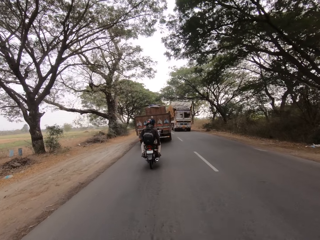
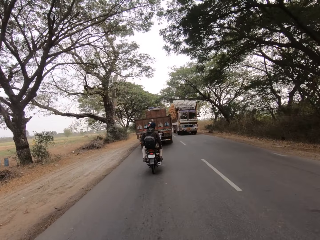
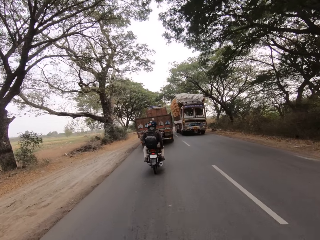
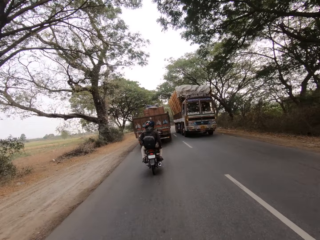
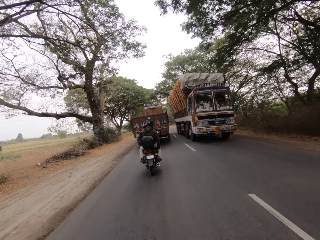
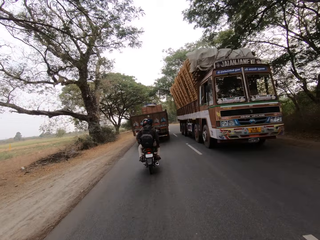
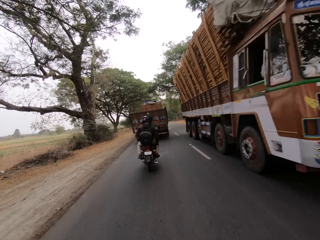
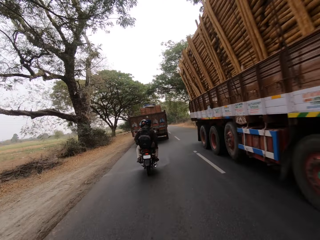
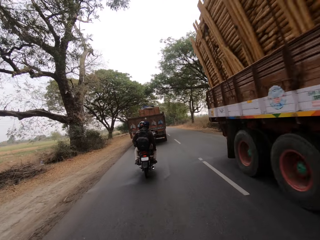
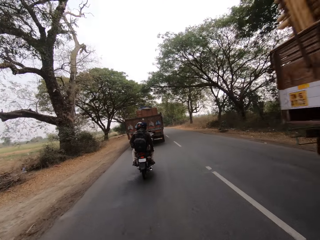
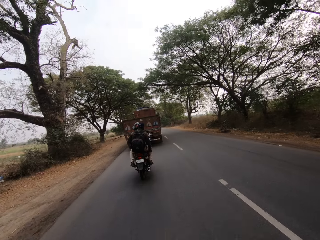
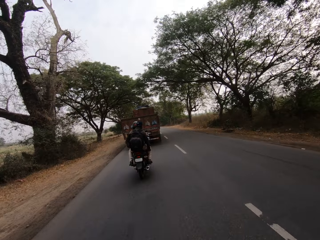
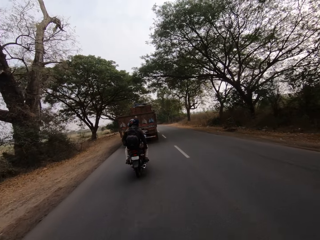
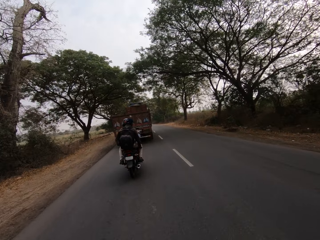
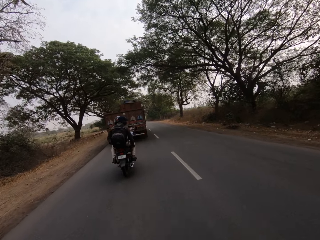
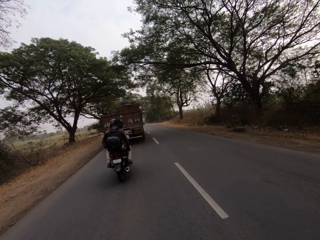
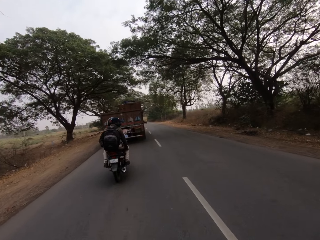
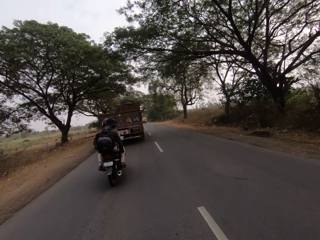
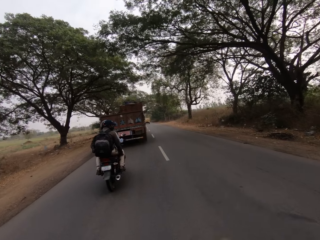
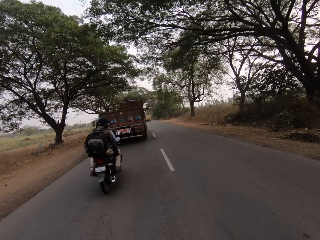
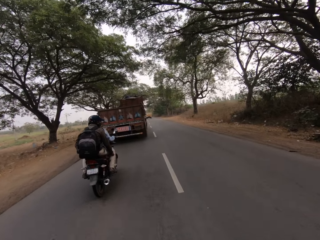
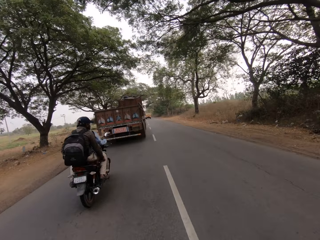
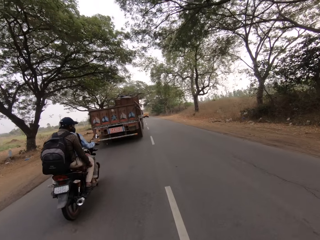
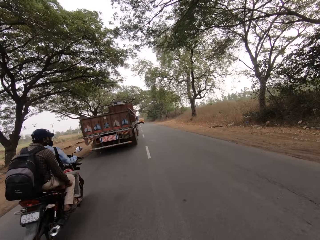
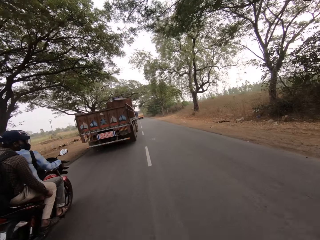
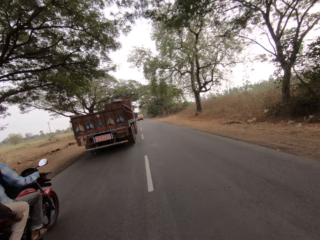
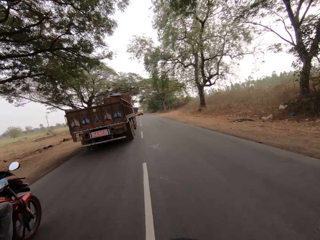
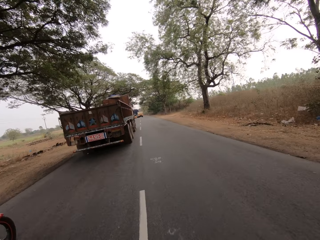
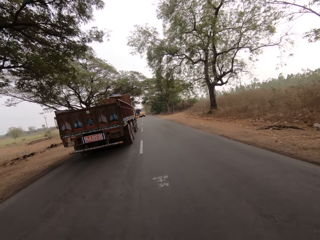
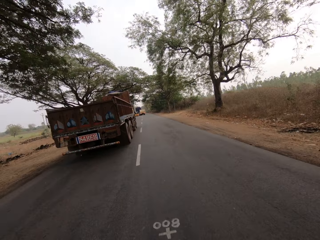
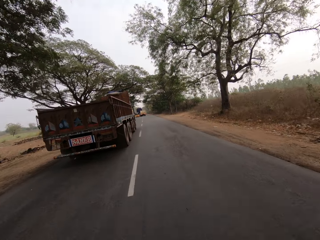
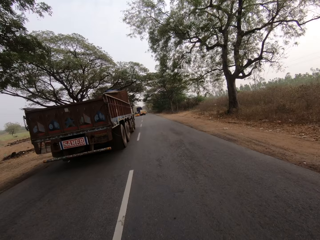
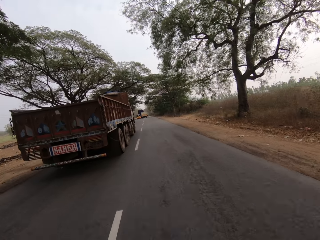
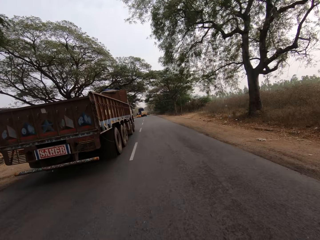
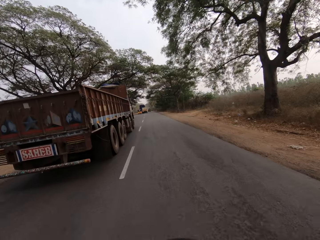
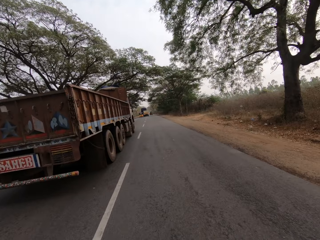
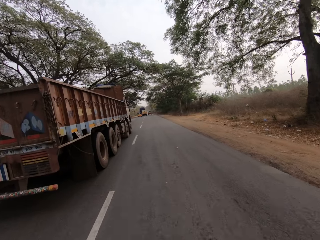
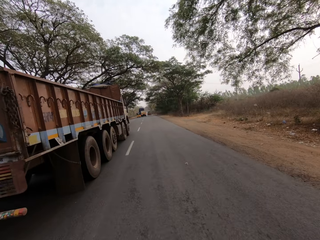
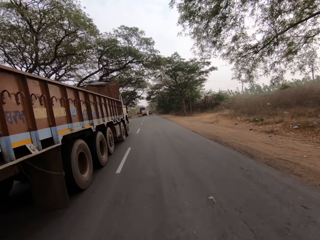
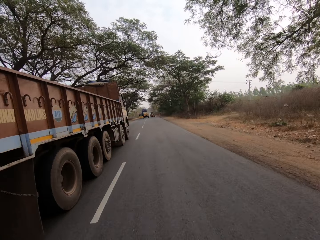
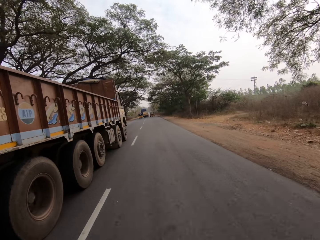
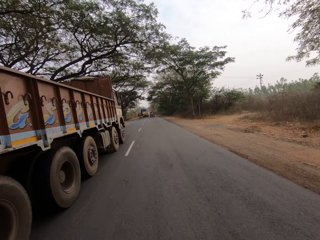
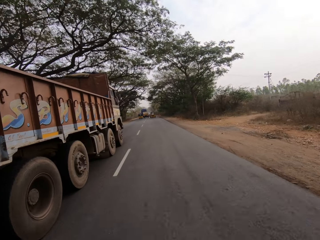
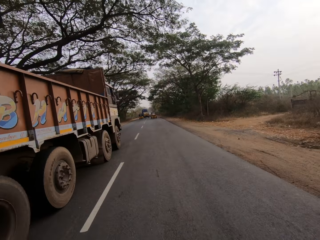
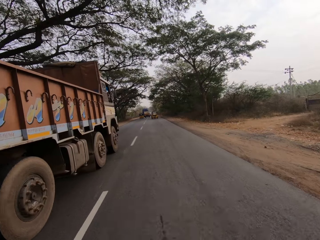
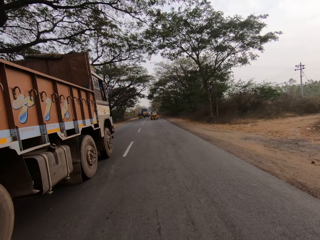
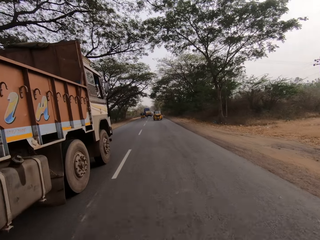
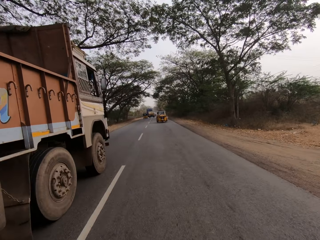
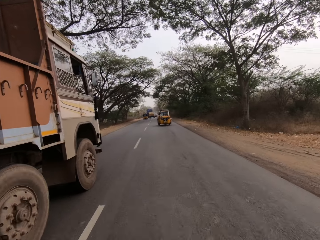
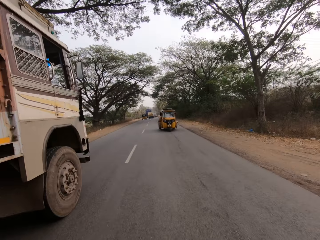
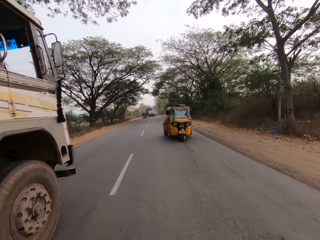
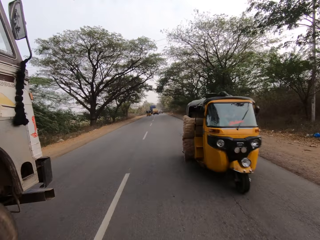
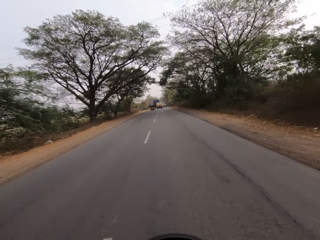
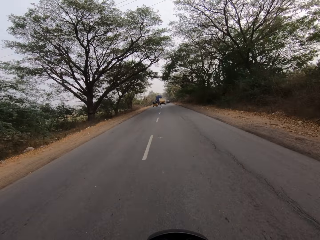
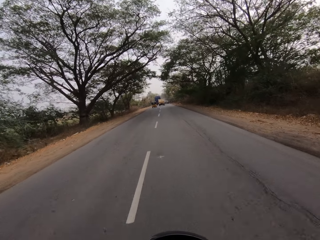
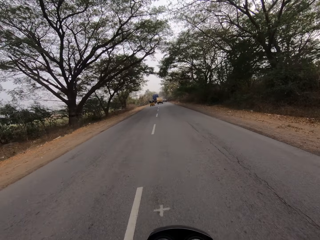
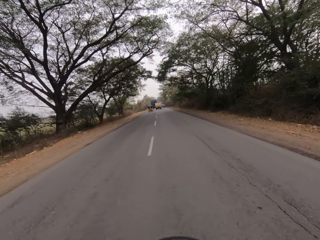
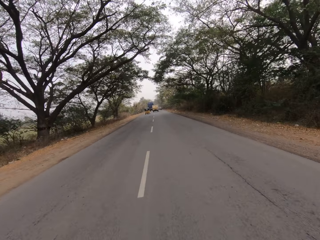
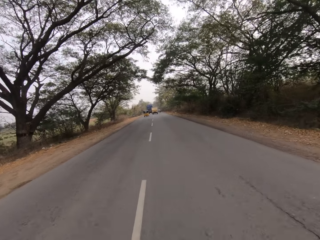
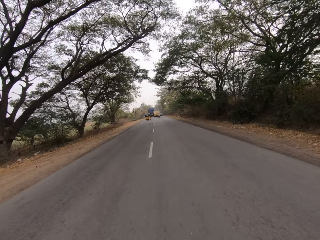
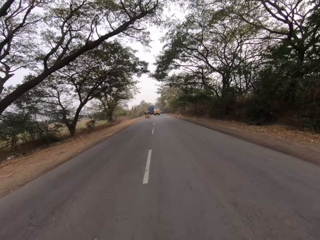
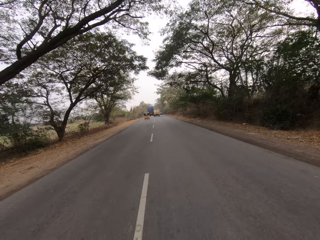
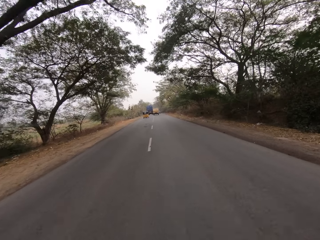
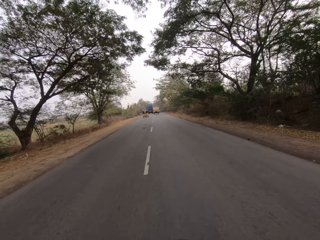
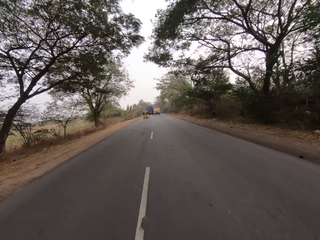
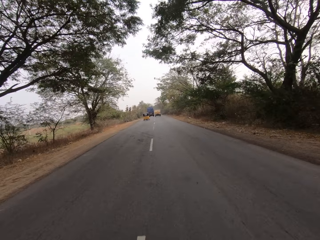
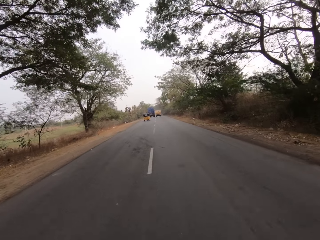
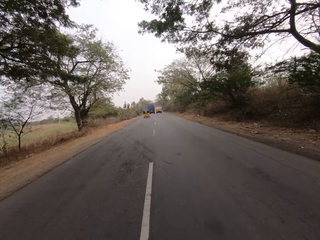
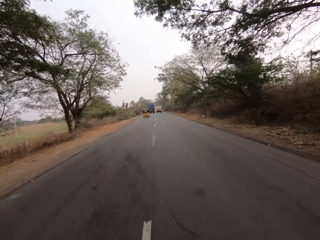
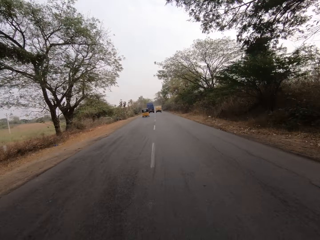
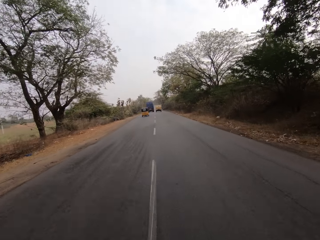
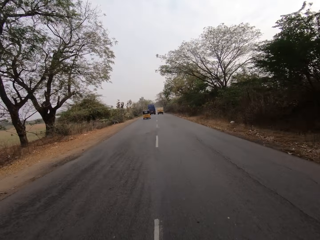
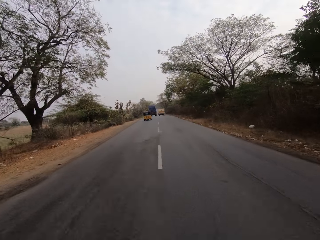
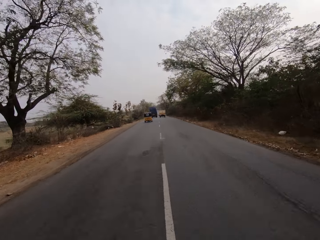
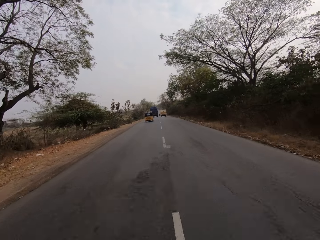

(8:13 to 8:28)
A white trailer drives past the camera wearer. The camera wearer rides past a wine motorcycle. They ride past a brown trailer. A yellow tricycle drives past the camera wearer.

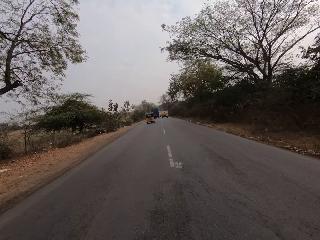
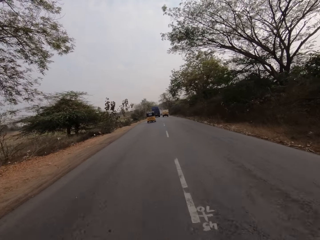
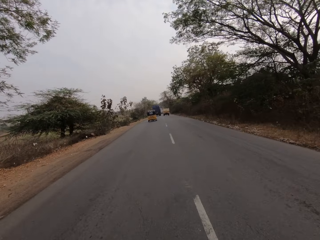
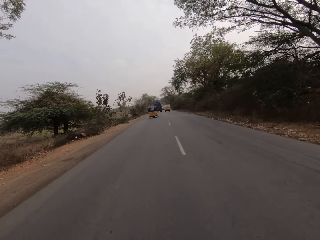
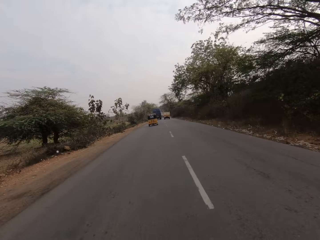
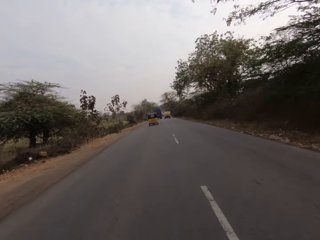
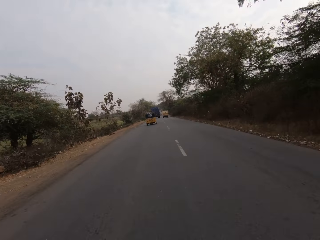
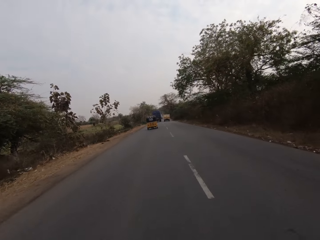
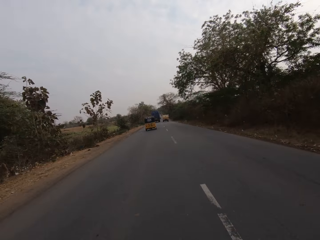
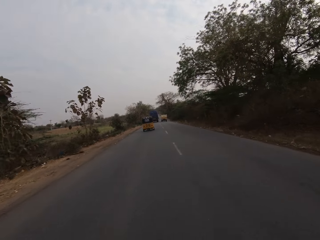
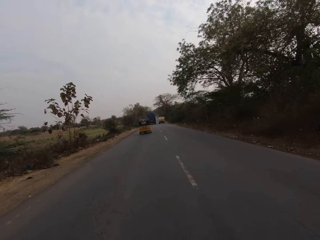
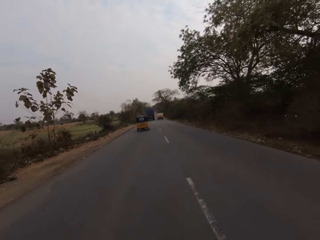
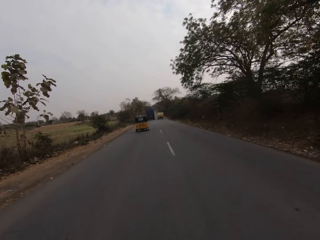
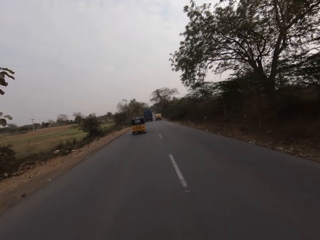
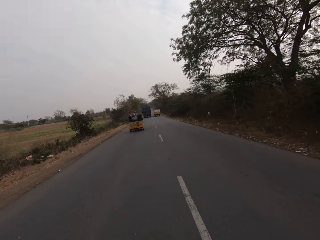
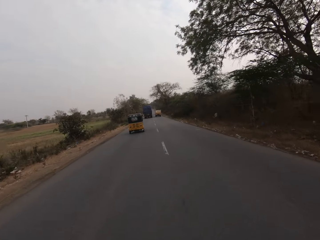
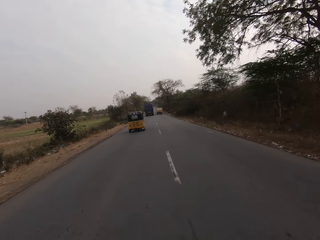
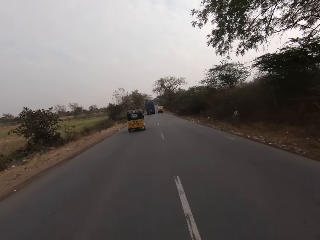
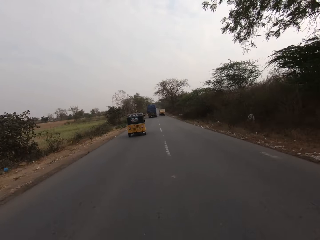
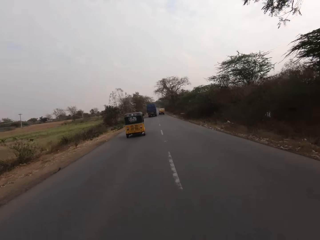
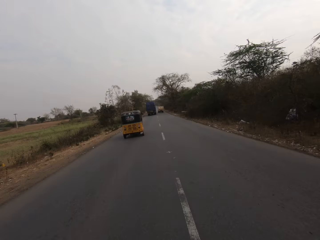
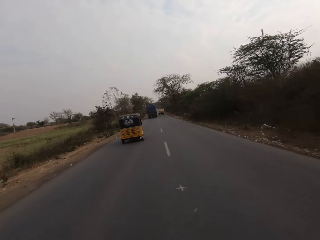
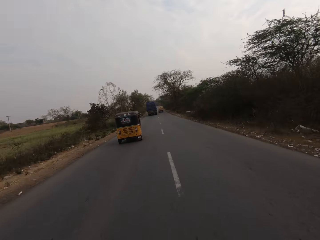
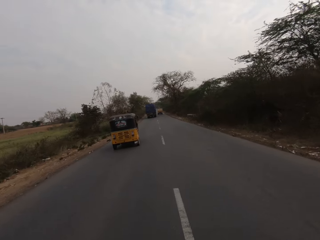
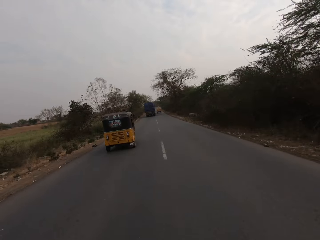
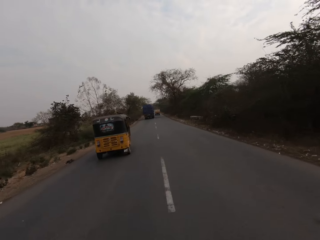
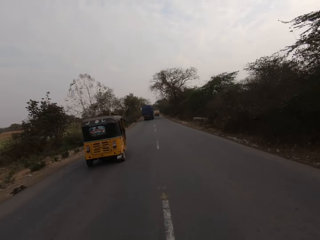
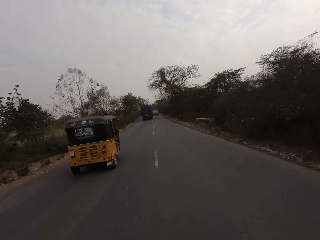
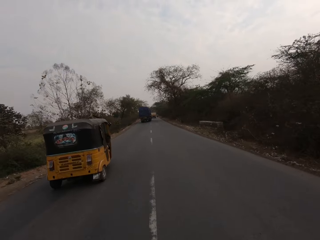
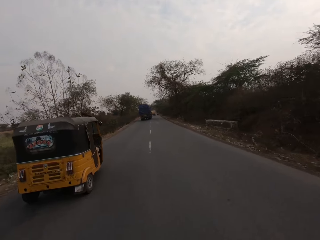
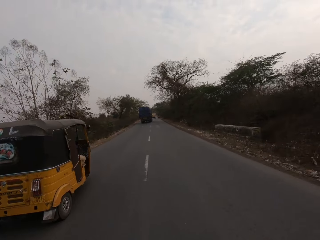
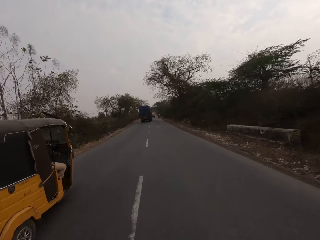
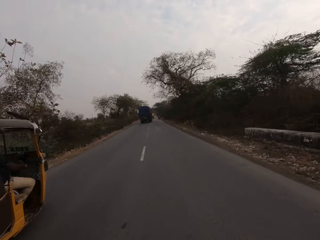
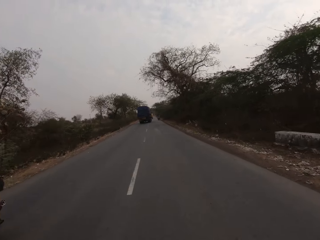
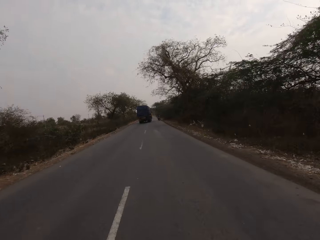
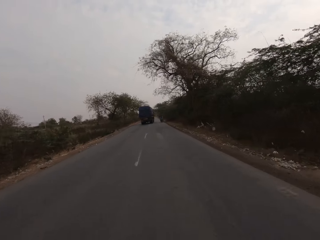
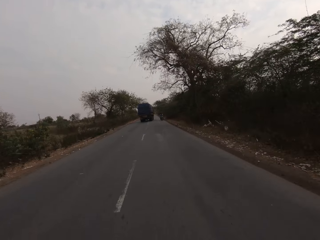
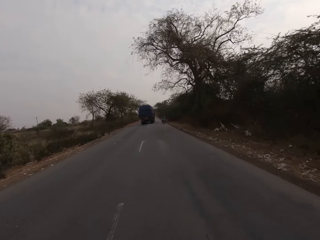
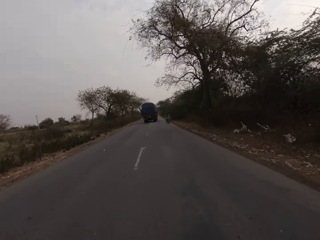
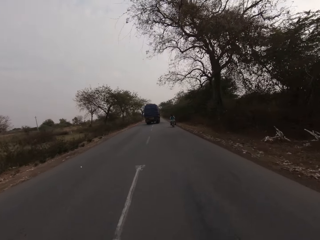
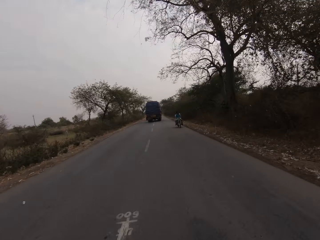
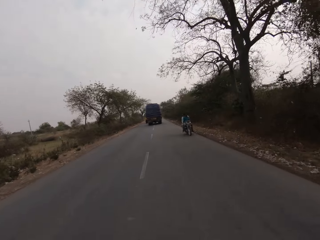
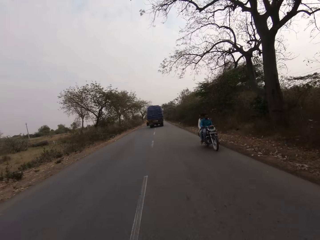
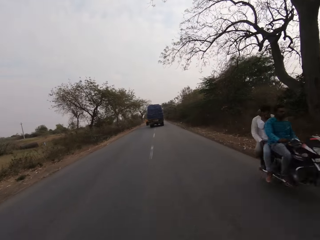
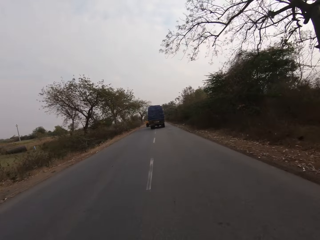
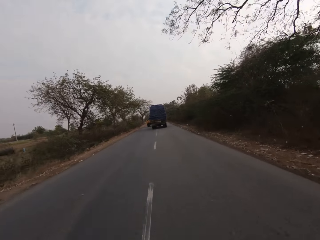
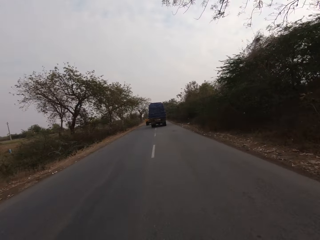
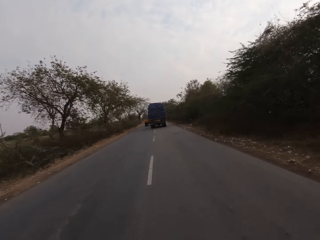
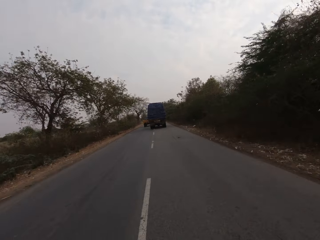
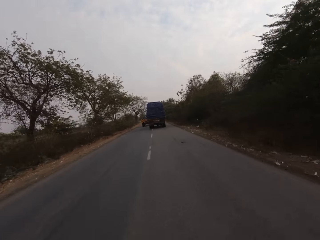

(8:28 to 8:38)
The camera wearer rides past a yellow tricycle. A black motorcycle rides past the camera wearer.
